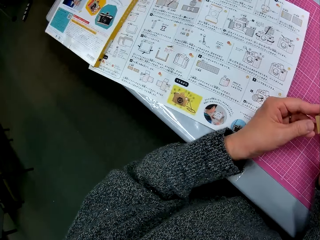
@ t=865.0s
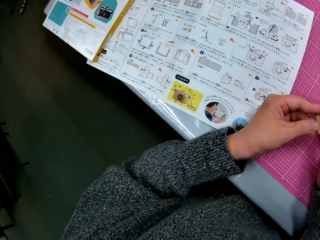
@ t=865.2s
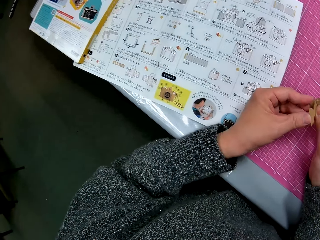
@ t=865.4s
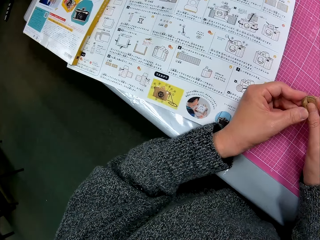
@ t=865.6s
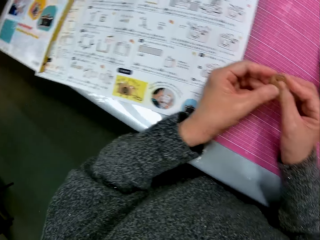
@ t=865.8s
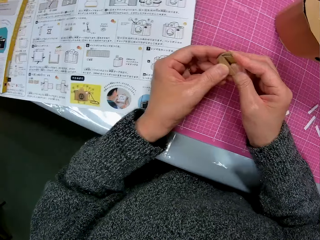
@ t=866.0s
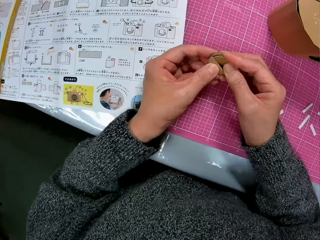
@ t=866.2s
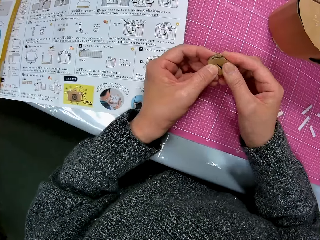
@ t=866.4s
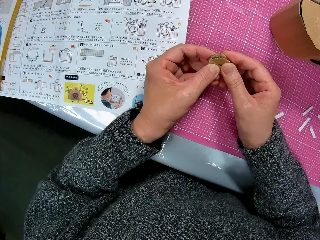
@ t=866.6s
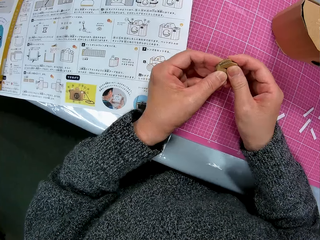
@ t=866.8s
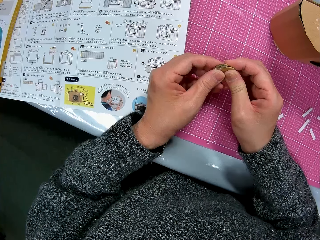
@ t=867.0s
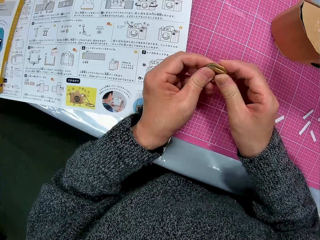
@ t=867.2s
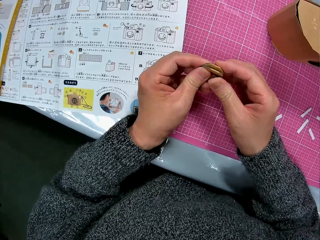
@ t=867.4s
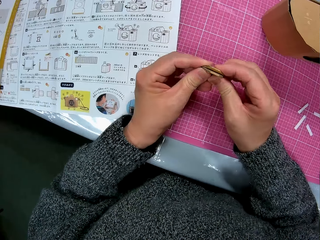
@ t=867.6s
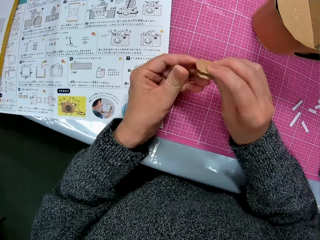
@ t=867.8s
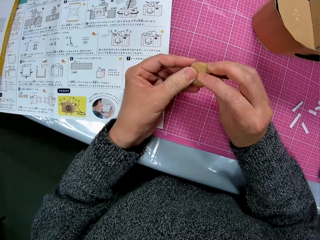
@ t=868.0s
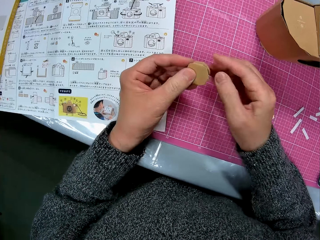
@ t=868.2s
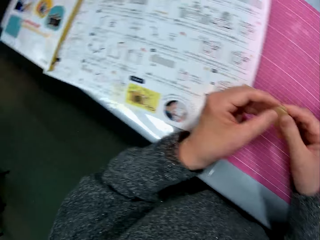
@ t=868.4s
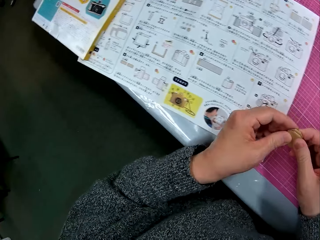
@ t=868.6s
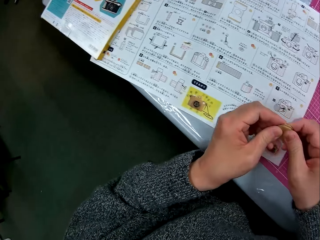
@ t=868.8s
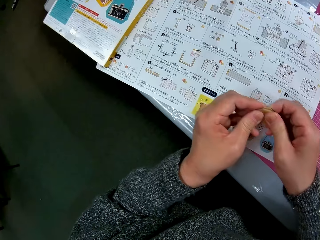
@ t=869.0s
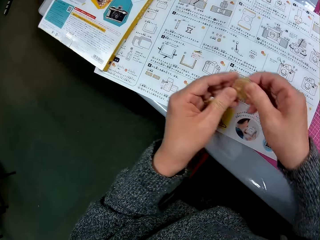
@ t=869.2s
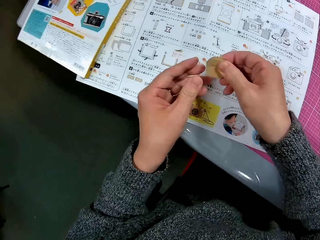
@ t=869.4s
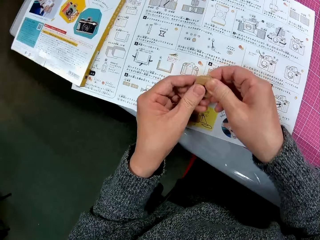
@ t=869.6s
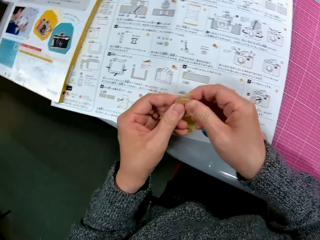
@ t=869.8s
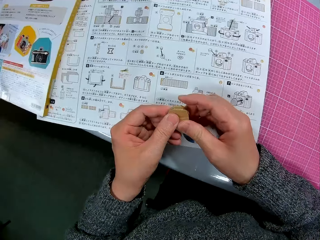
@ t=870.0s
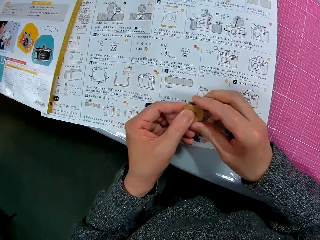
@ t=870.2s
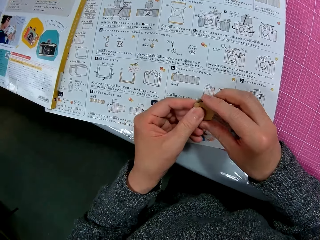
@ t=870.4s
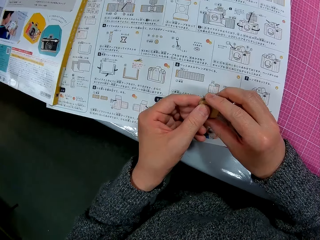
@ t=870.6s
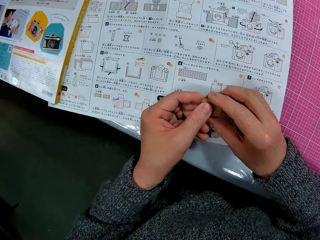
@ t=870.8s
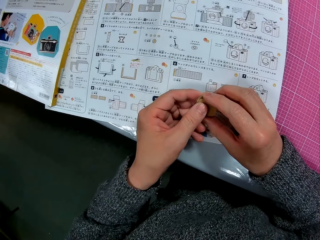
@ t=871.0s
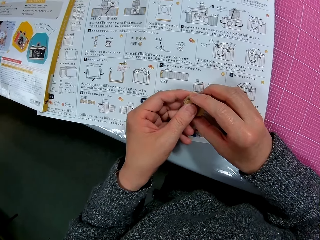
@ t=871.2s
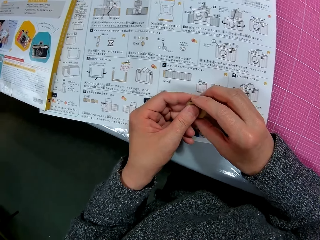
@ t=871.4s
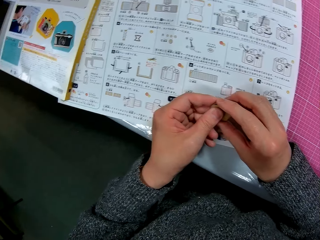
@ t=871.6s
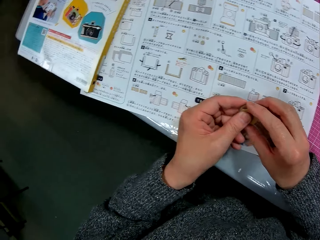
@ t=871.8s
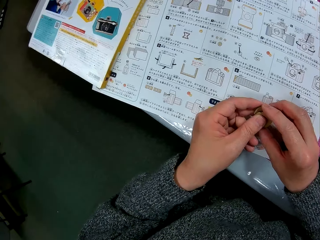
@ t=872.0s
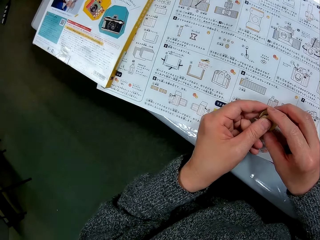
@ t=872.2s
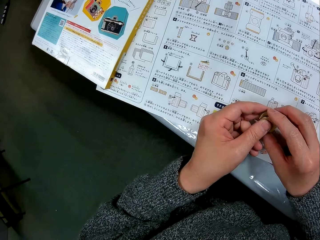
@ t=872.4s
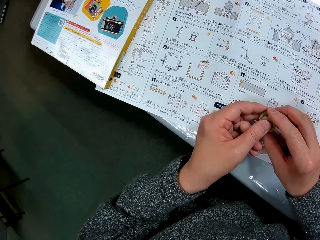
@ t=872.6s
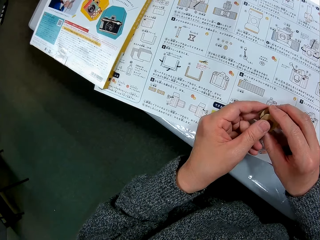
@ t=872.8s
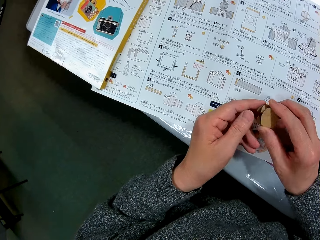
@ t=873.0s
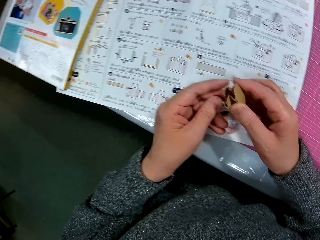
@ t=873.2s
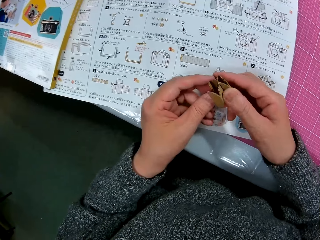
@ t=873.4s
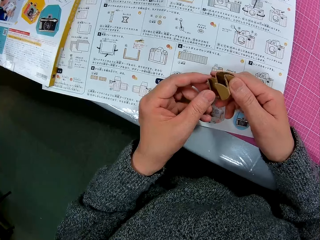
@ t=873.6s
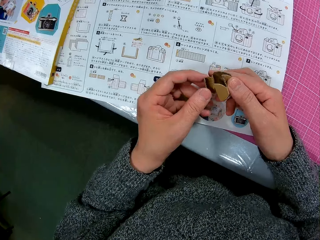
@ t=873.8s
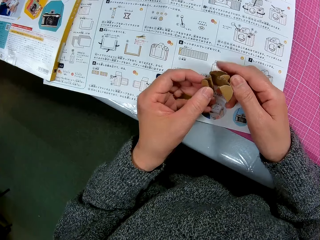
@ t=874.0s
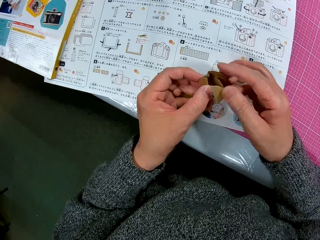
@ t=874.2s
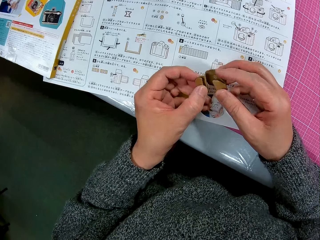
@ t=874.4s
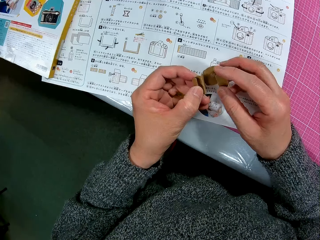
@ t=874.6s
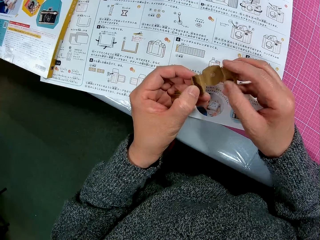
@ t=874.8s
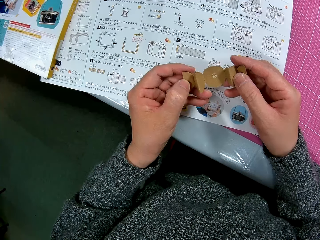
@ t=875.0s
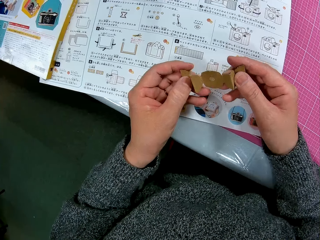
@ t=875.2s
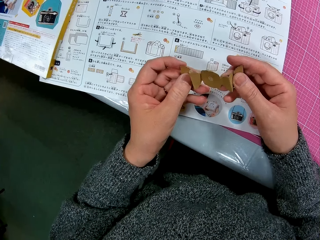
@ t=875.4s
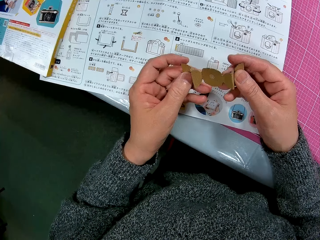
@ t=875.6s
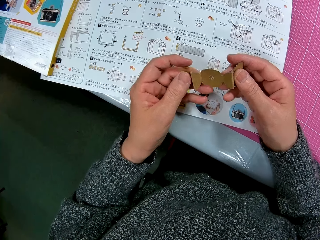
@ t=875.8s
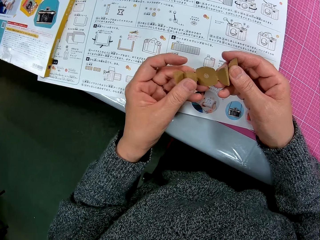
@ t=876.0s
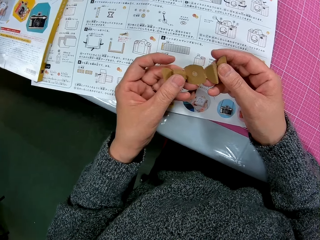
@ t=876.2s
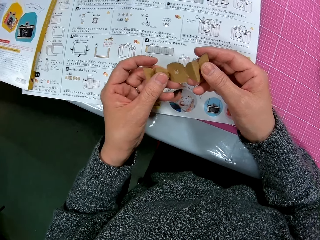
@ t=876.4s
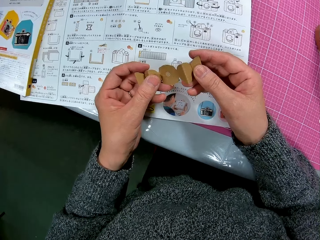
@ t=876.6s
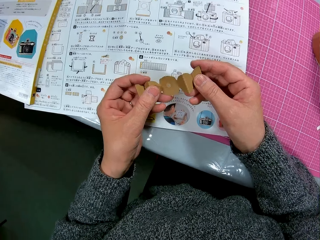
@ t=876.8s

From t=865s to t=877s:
The camera wearer places his hands on the instruction manual on the cutting sheet. He unfolds the piece of cardboard.

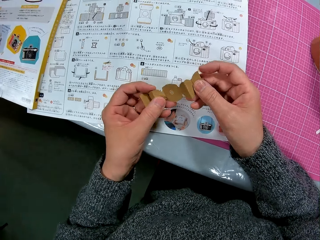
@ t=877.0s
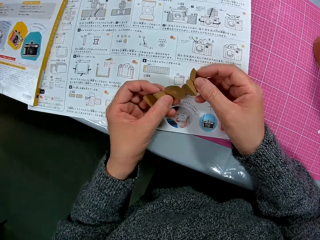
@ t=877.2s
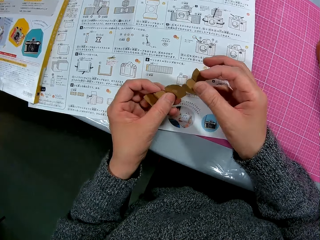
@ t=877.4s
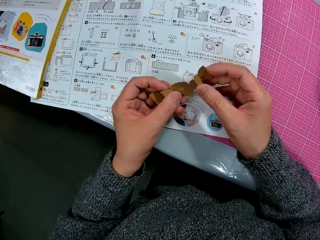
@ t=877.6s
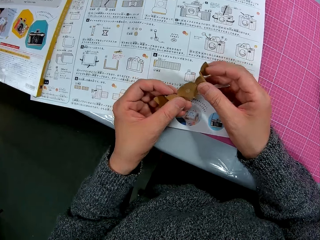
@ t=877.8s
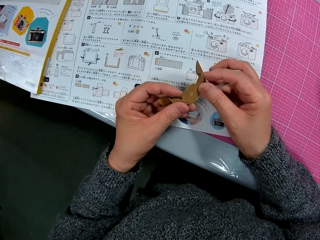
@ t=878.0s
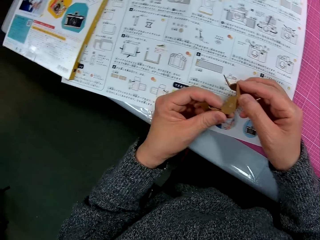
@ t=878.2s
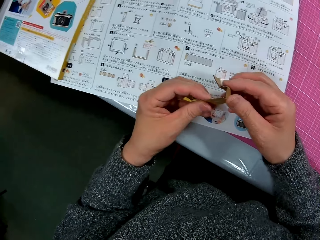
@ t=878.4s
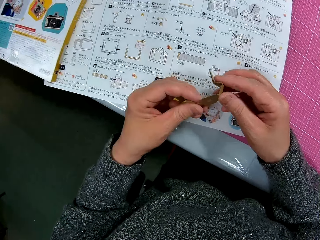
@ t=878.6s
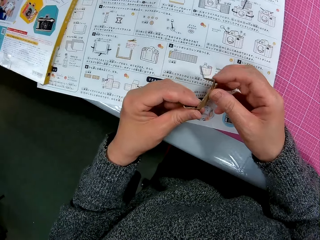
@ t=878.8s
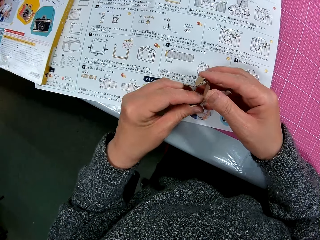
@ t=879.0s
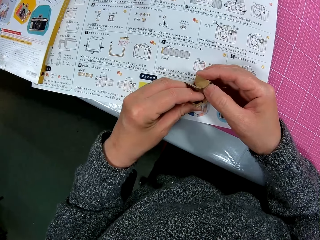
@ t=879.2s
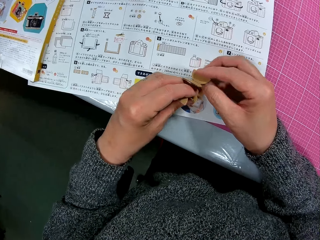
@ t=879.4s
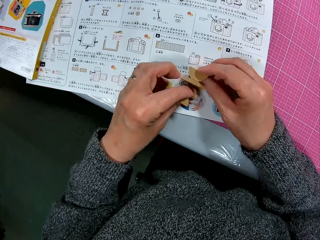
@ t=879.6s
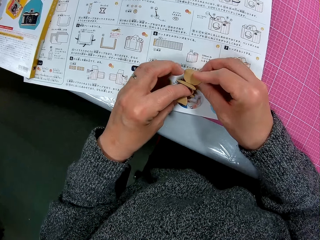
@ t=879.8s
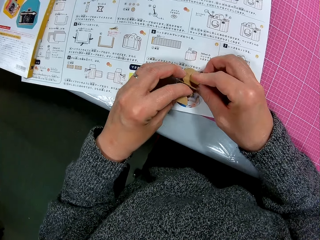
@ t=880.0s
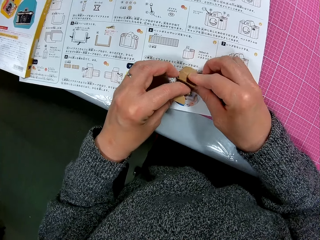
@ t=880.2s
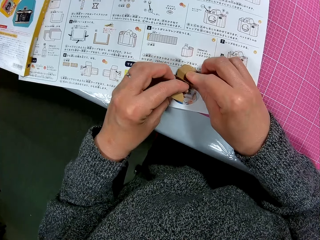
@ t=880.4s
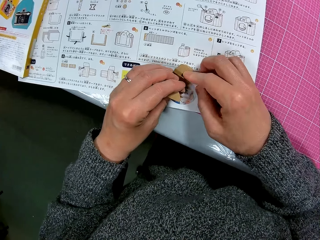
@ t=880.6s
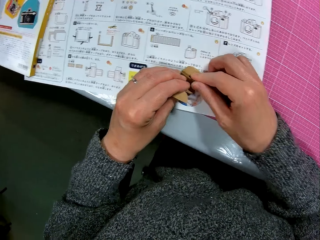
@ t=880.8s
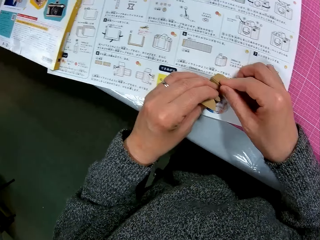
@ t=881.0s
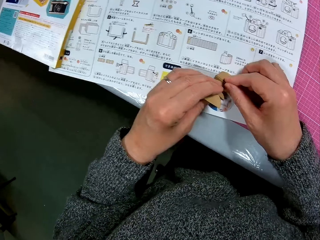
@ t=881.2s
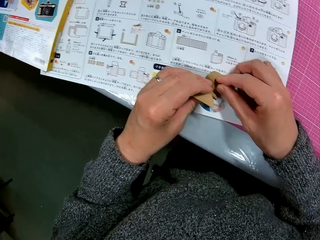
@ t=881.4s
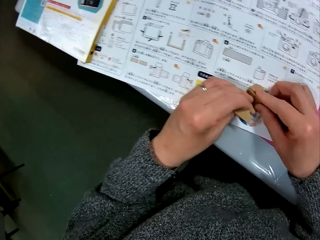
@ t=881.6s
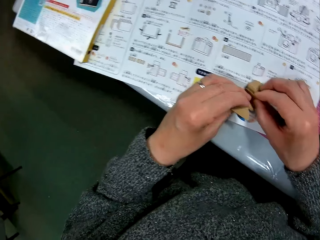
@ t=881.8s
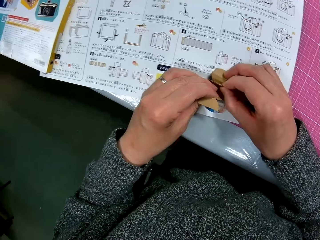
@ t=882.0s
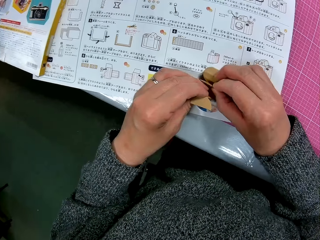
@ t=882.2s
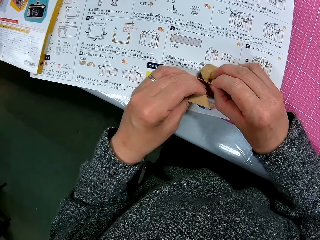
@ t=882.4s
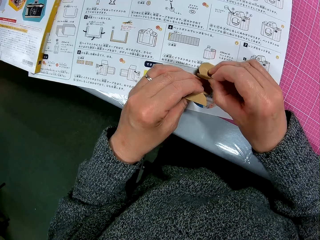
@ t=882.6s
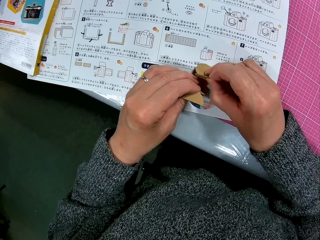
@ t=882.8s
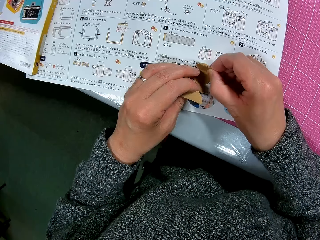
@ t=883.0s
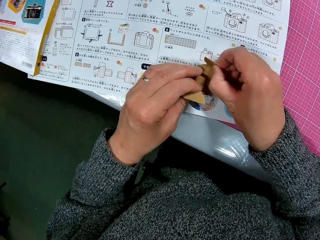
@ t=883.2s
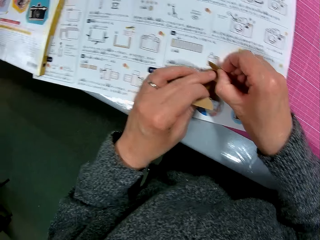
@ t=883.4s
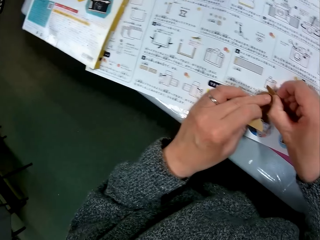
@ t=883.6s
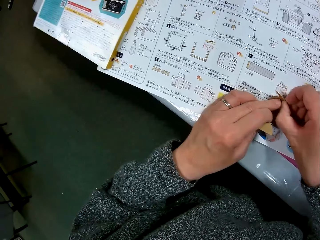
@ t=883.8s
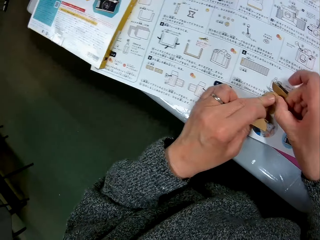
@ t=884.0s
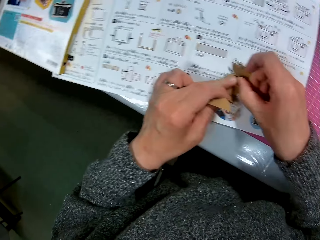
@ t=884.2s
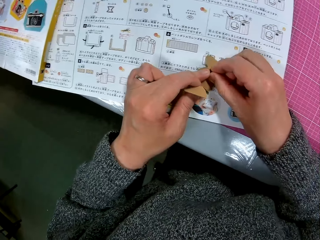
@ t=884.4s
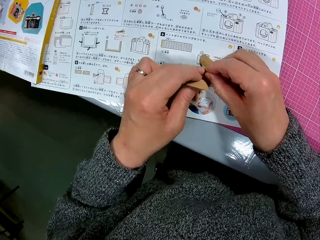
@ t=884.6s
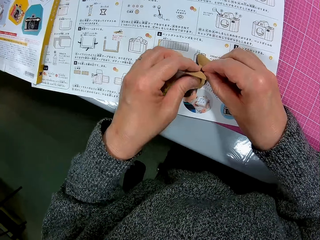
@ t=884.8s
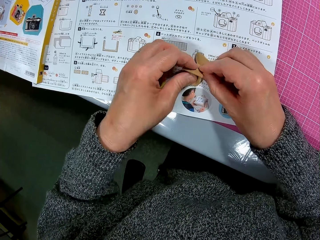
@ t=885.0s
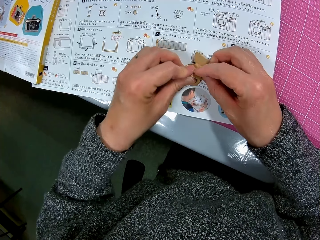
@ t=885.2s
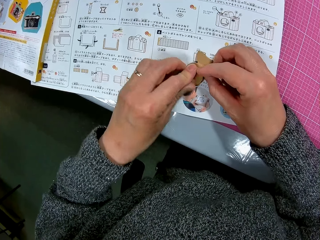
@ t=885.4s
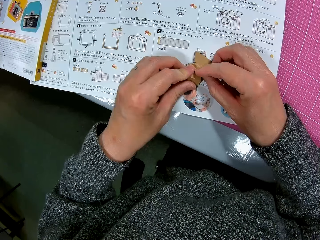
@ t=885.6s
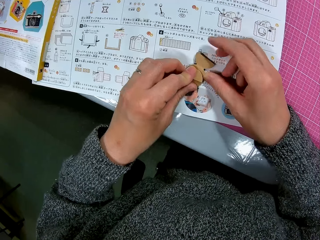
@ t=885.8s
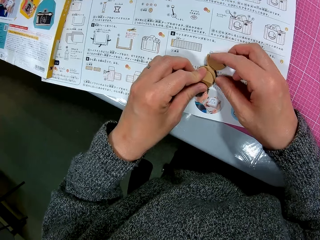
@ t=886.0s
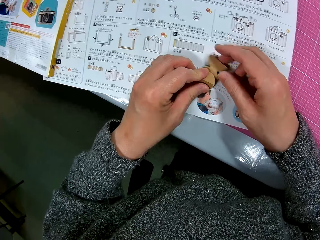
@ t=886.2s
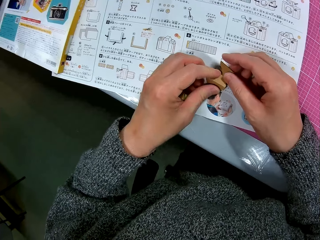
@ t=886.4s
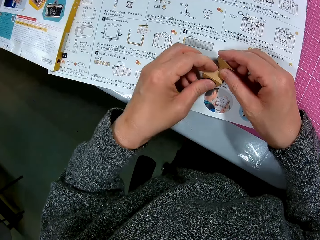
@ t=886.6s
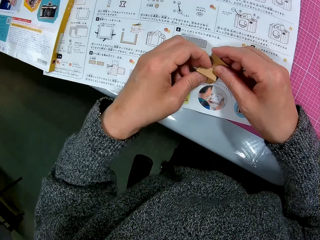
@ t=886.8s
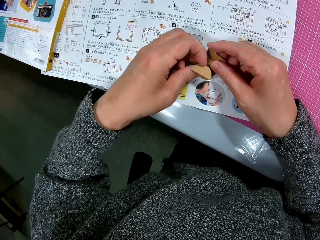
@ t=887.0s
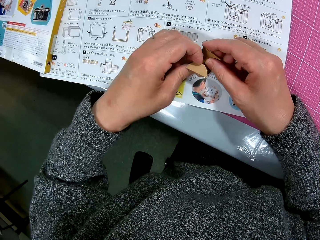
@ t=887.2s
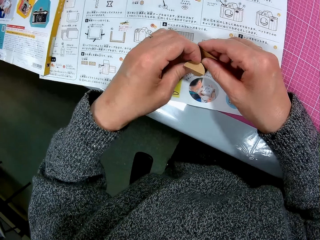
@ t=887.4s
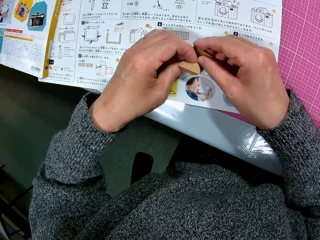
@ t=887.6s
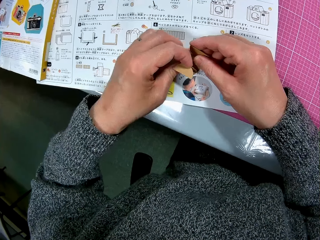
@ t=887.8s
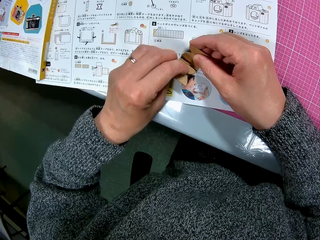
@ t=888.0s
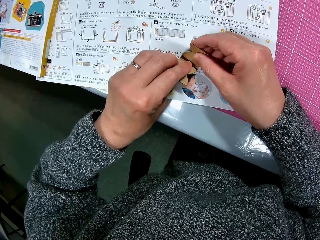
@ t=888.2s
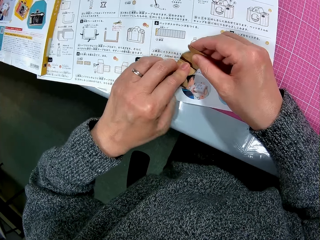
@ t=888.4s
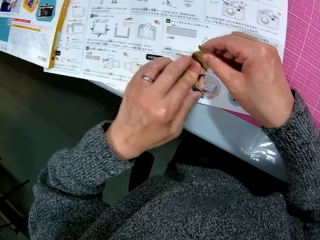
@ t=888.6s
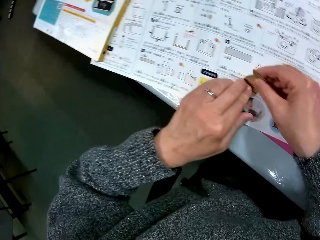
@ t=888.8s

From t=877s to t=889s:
The camera wearer places the piece of cardboard on the instruction manual. They fold the piece of cardboard.
